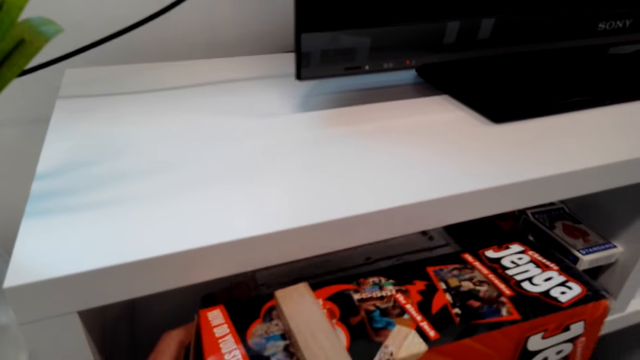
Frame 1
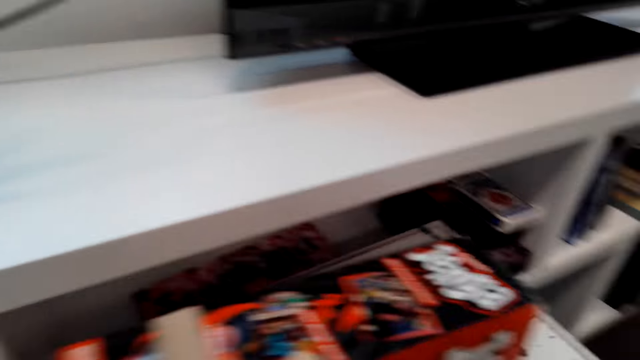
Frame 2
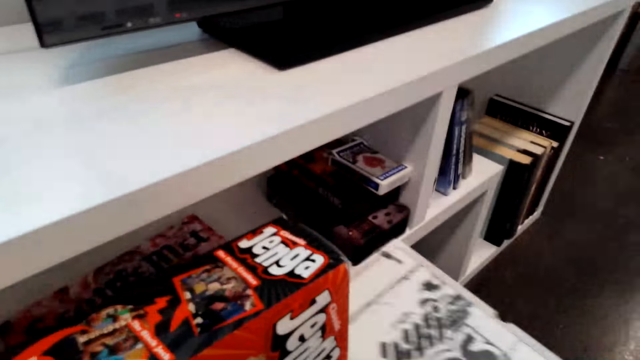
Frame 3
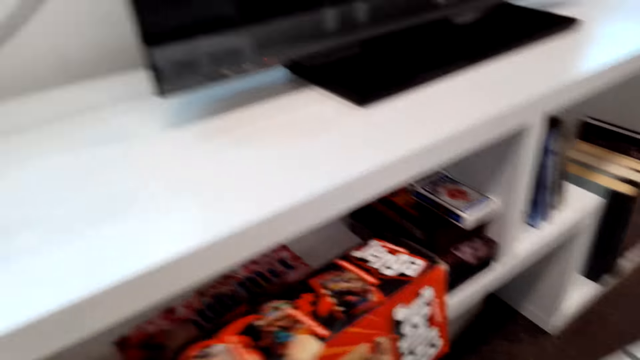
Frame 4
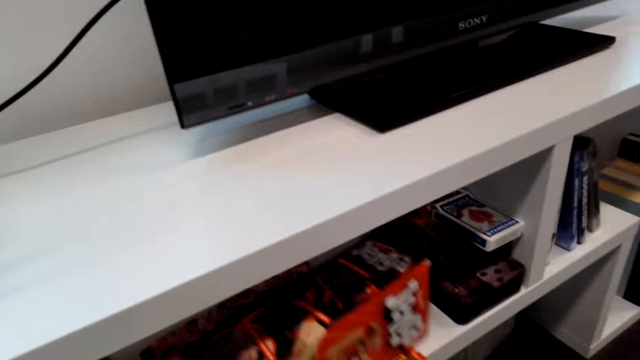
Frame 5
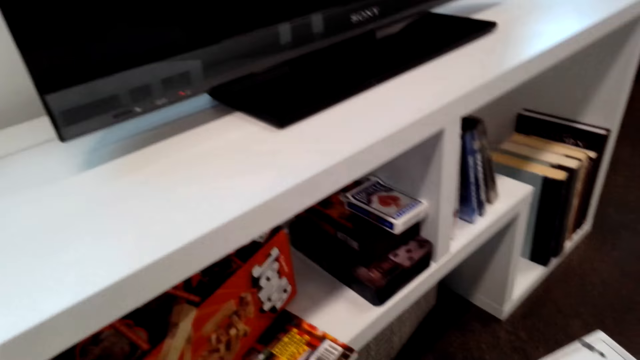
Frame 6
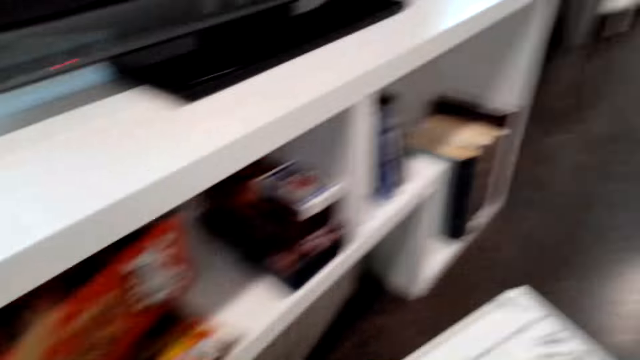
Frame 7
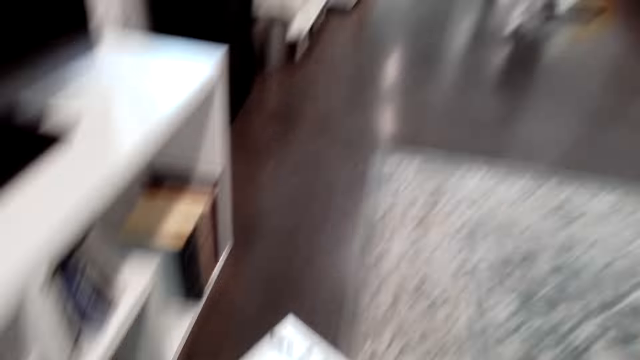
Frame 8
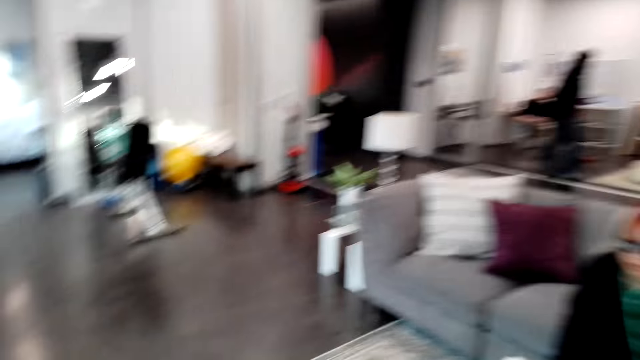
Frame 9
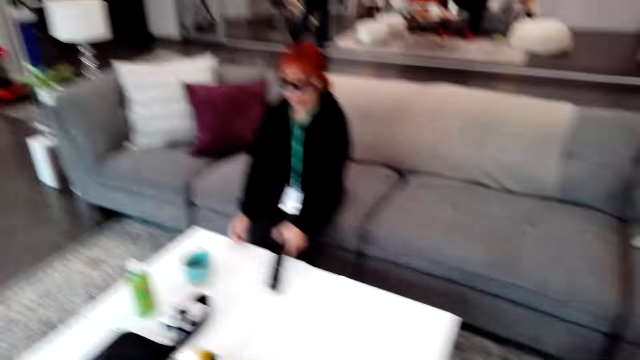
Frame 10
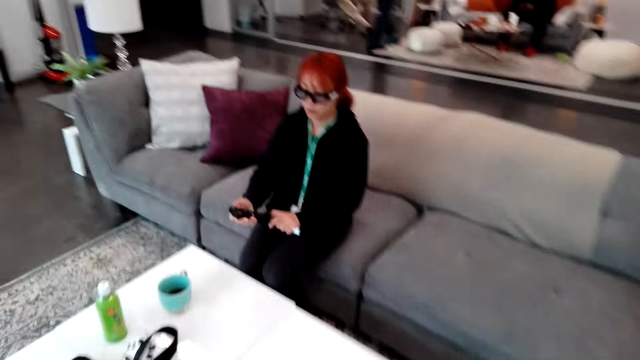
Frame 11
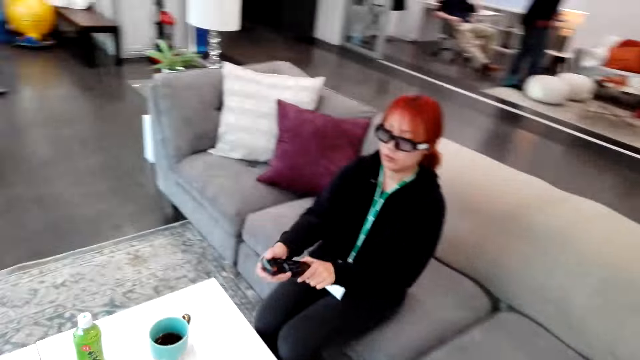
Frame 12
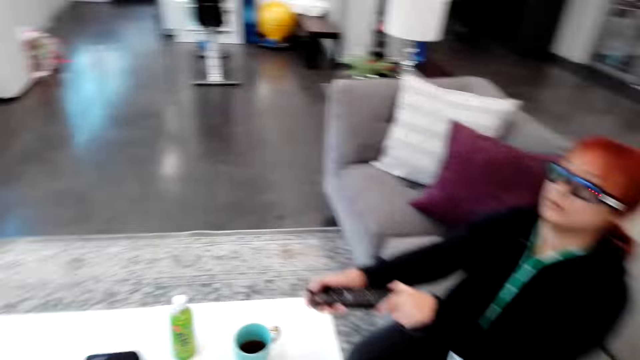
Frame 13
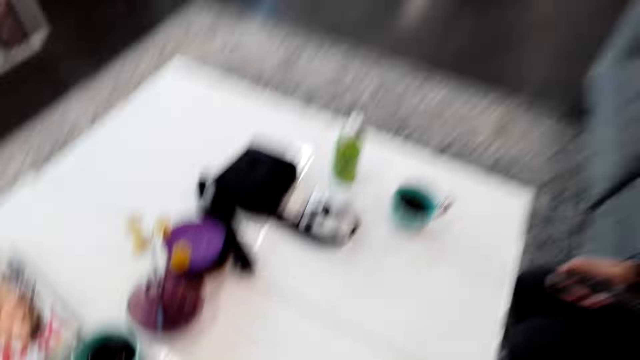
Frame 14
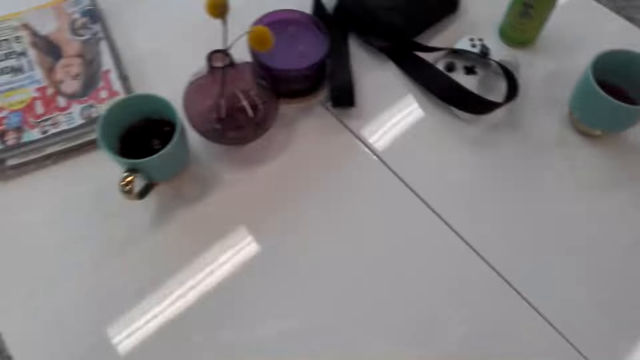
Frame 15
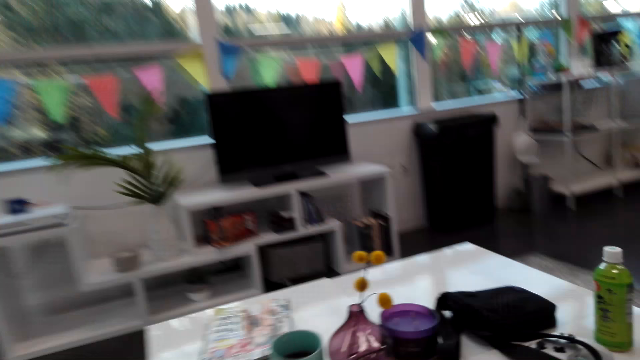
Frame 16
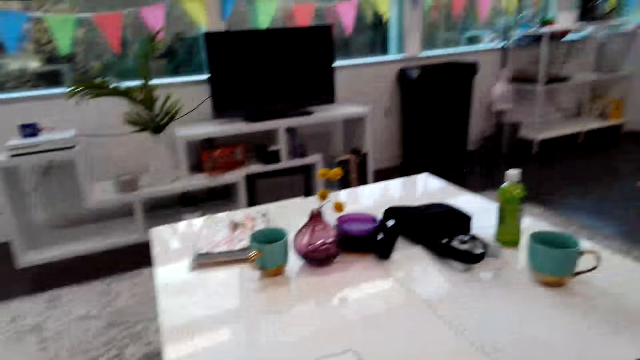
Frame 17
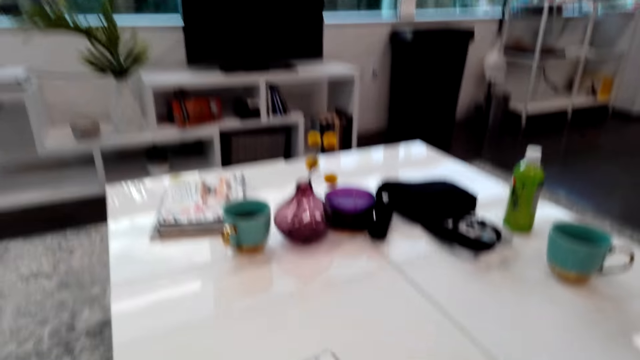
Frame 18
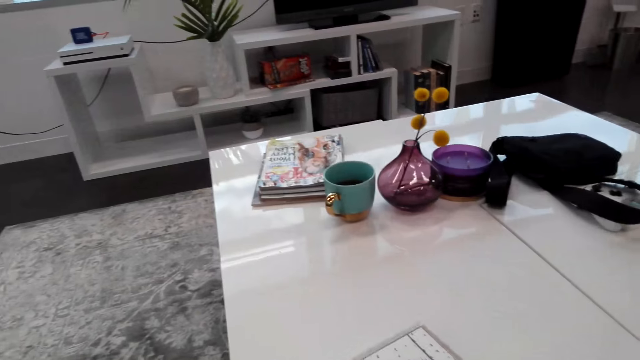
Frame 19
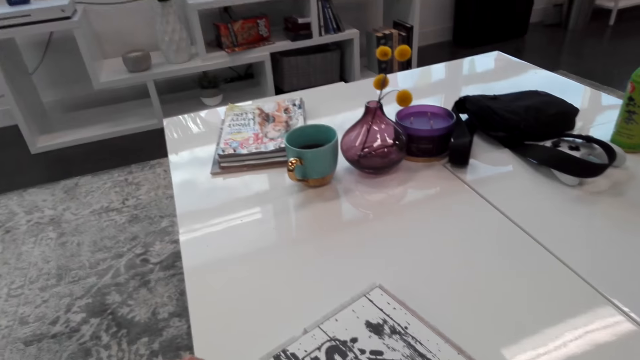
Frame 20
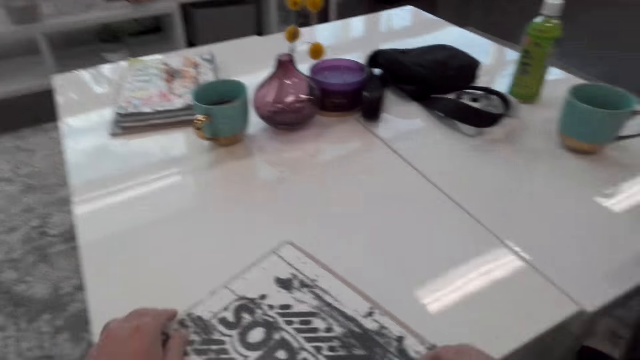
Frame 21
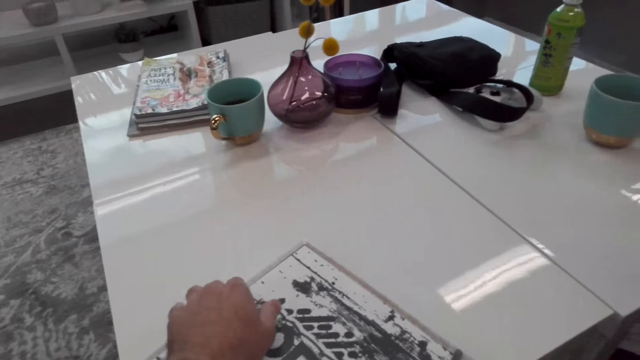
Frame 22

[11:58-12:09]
The camera wearer removes the board game or box in the shelf. They turn around and walk around the room. A woman holds a remote. The woman picks up the remote, presses the button on the remote, and points to the TV. The camera wearer sits on the couch. They open the box.

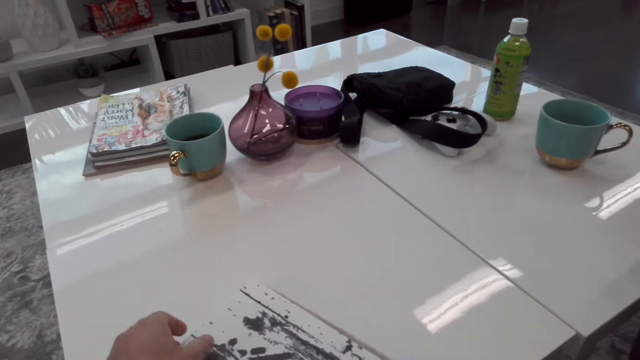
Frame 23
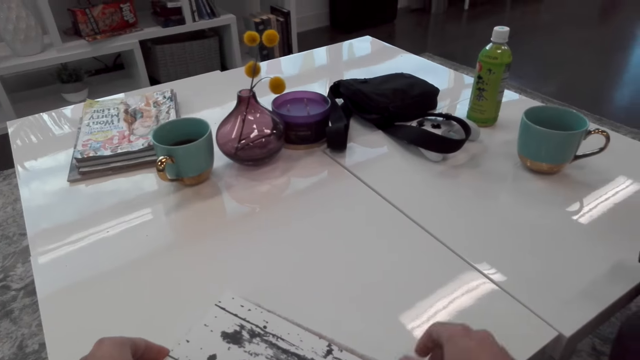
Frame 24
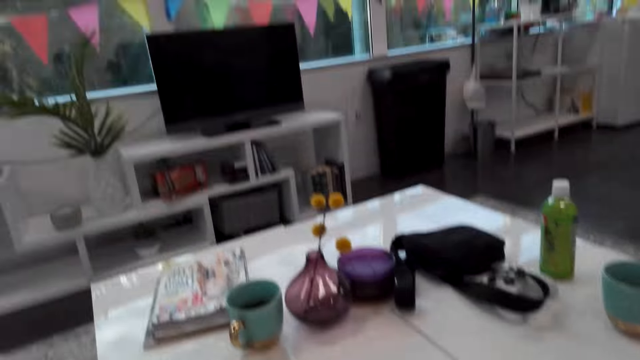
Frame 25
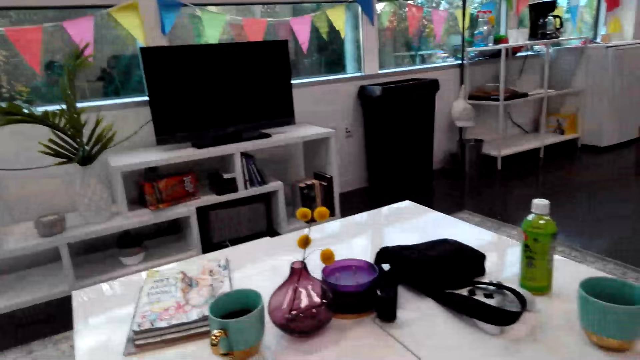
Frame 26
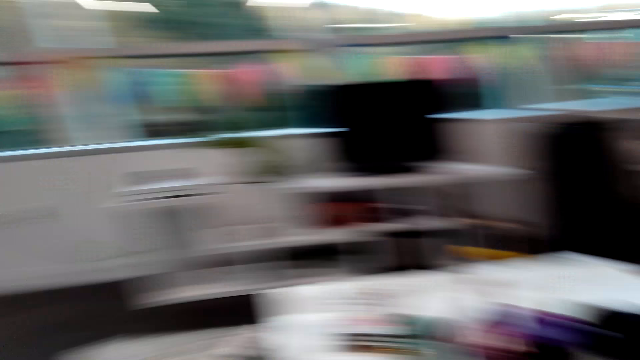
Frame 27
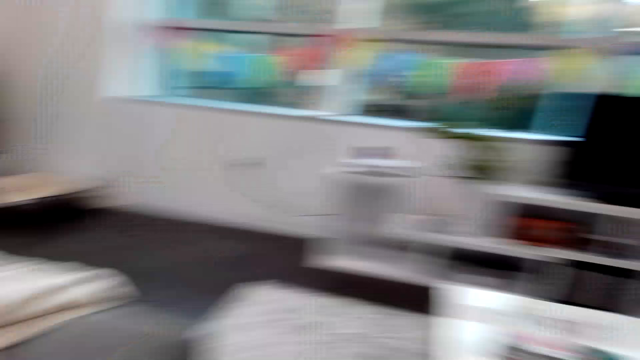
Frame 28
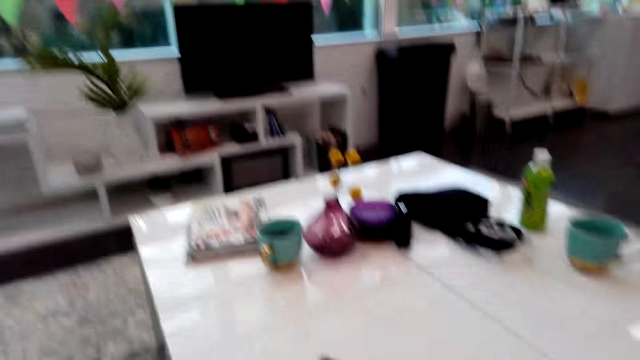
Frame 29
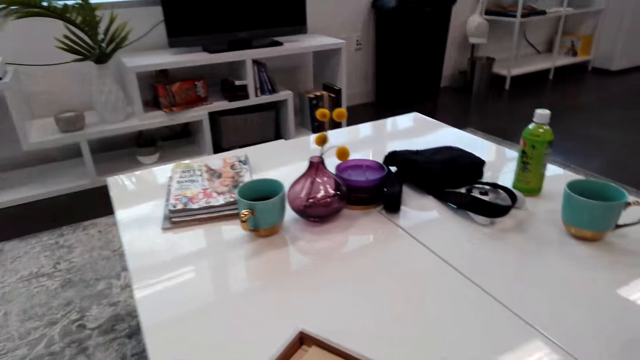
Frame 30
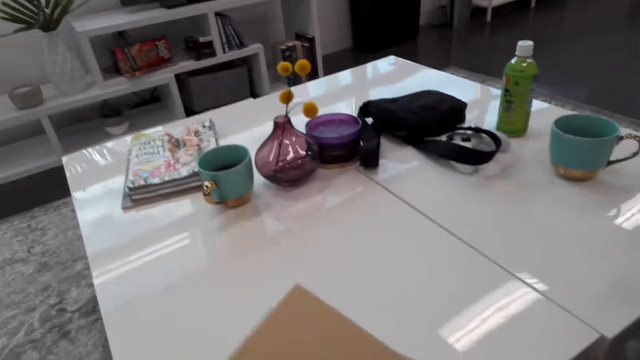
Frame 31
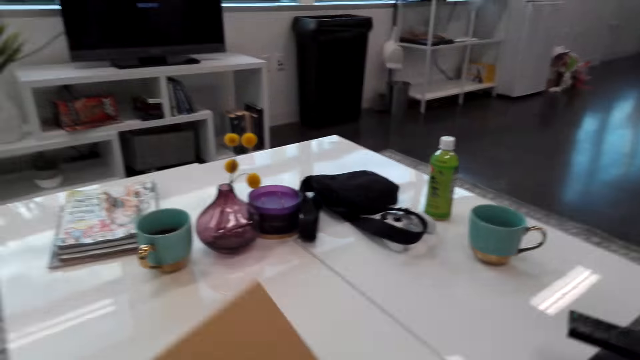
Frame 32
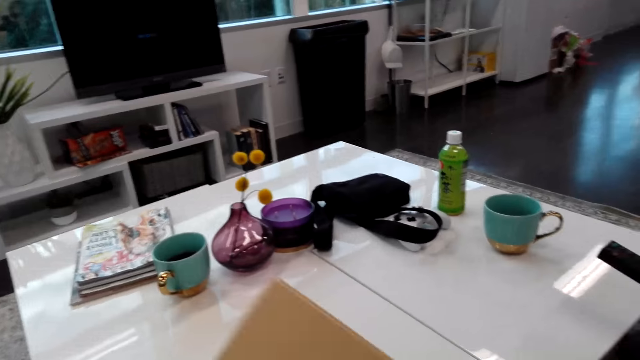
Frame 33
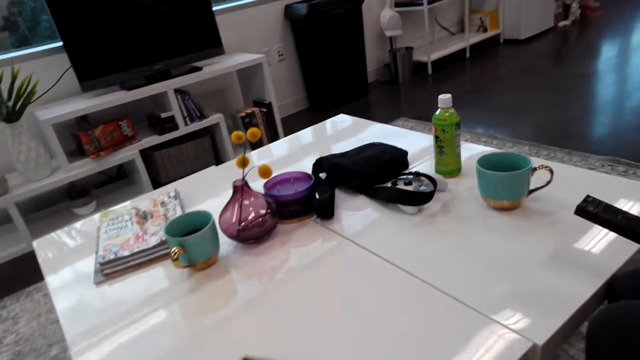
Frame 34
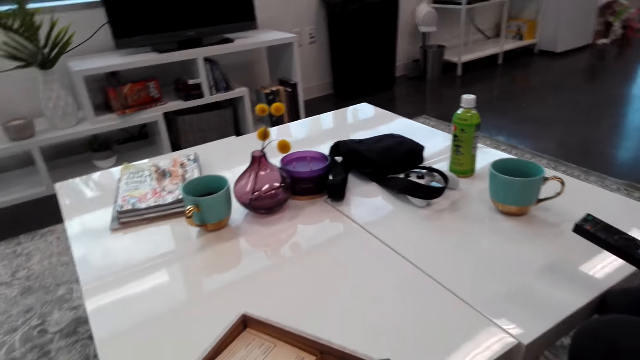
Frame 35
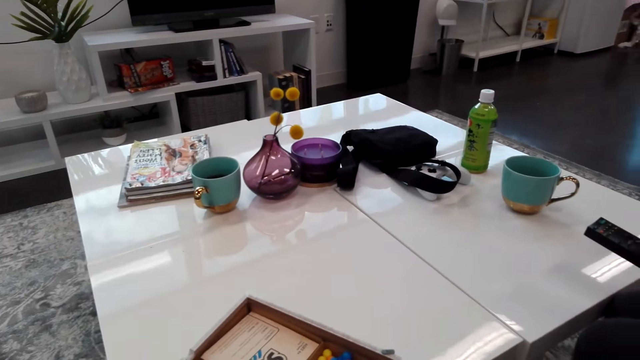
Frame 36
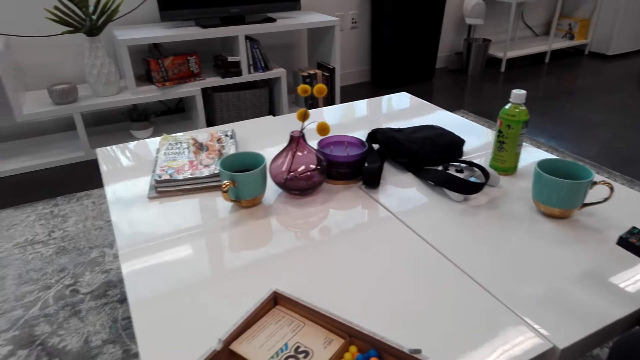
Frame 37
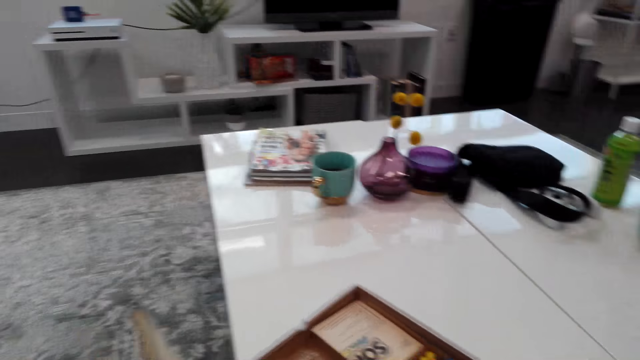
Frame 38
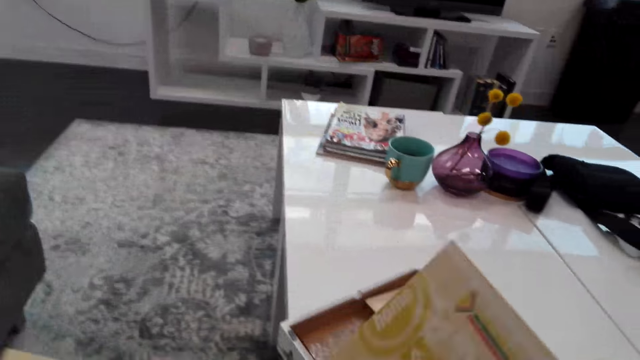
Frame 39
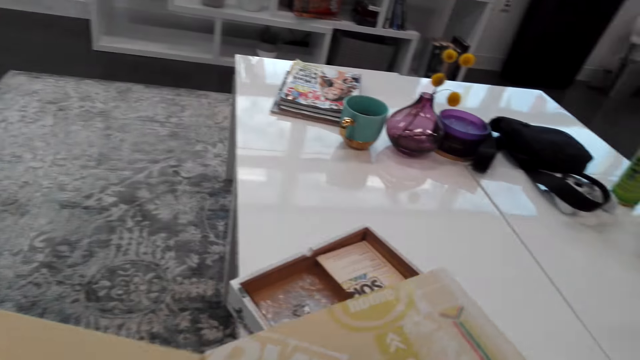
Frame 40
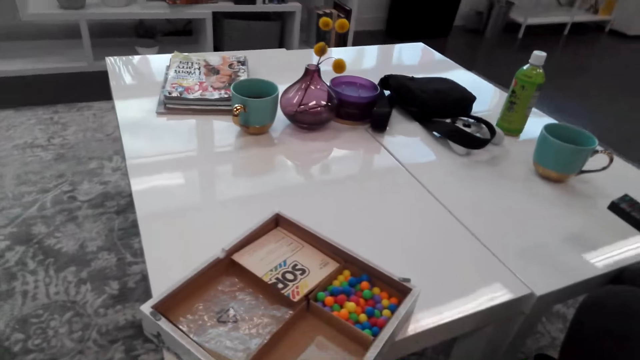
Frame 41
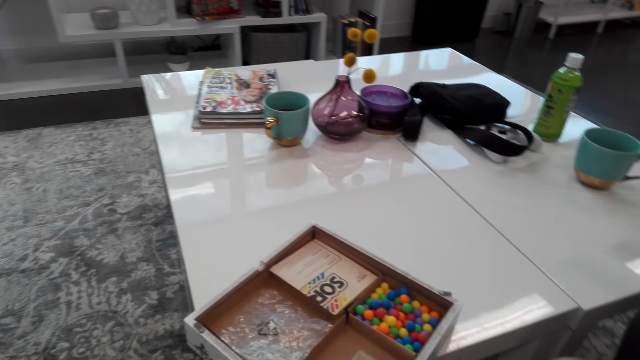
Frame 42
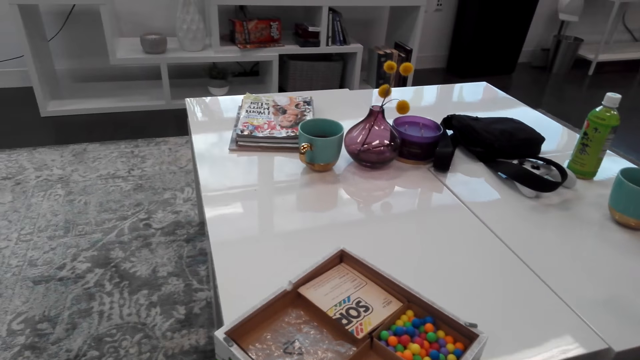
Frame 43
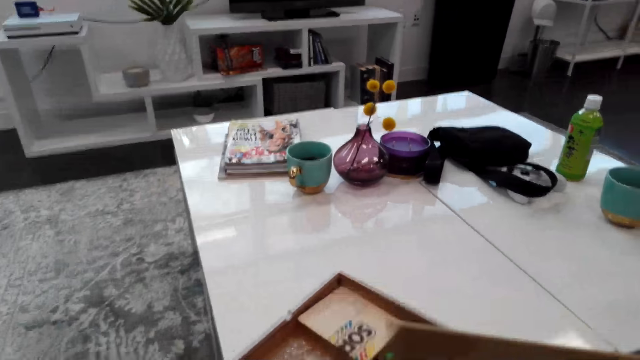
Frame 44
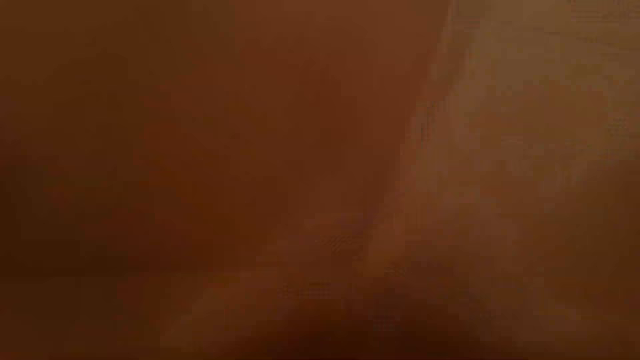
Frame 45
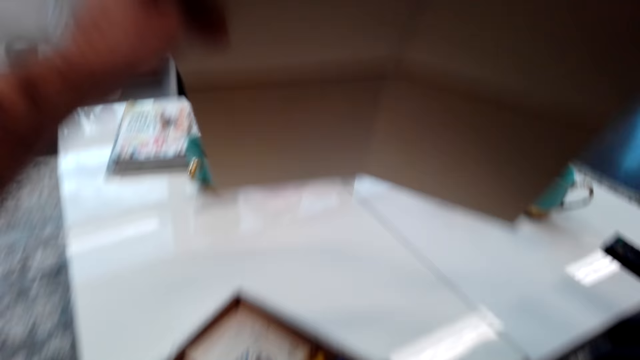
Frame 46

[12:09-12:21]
The camera wearer places the box on the table. They look around. They unfold the board. They open the box.
